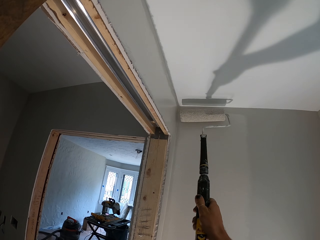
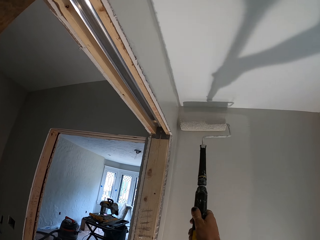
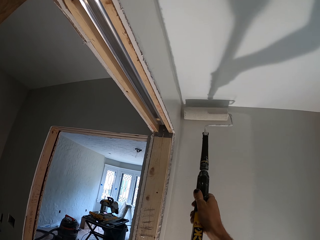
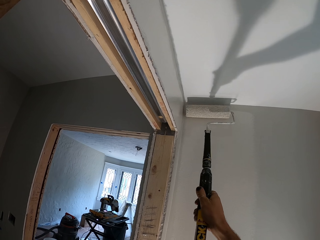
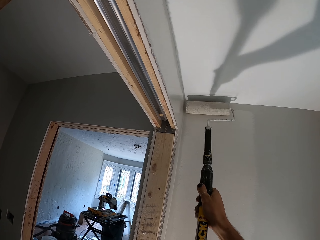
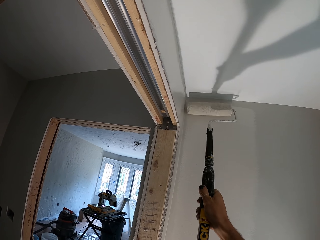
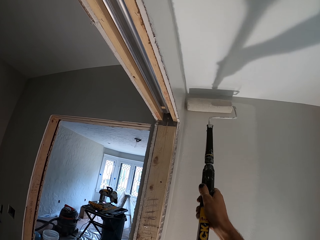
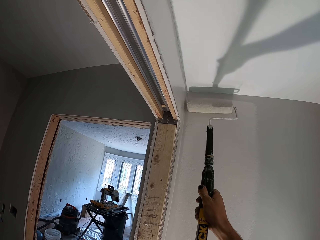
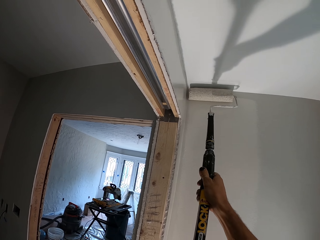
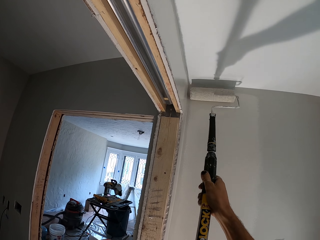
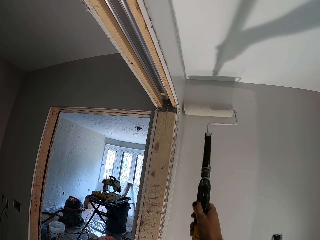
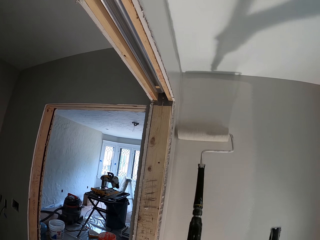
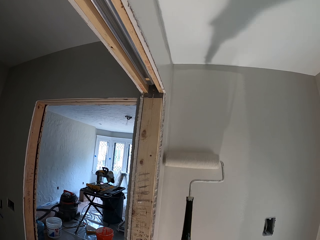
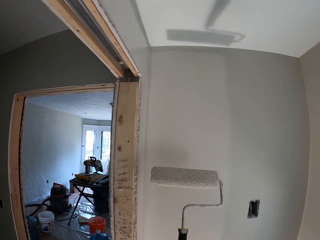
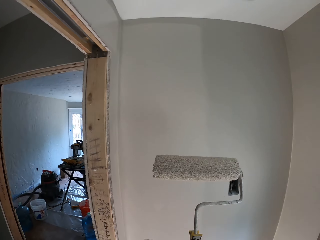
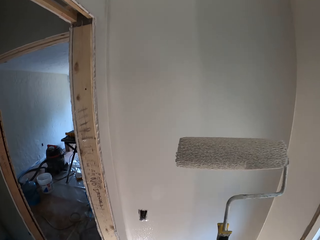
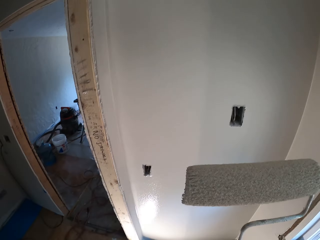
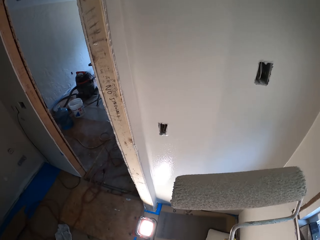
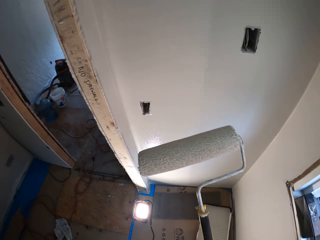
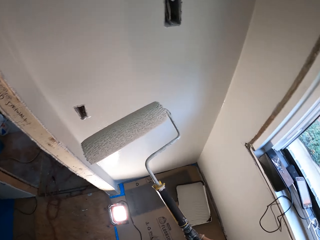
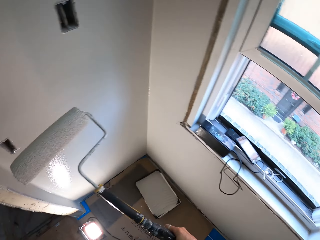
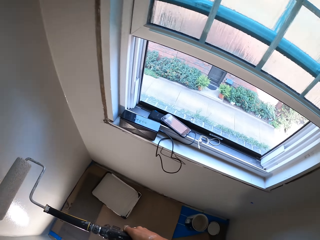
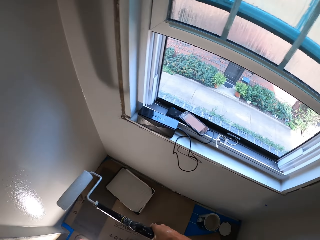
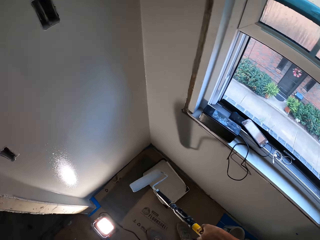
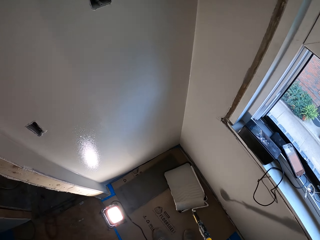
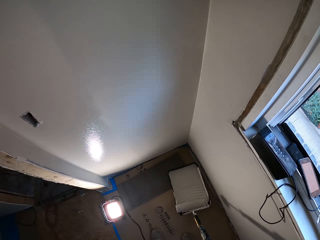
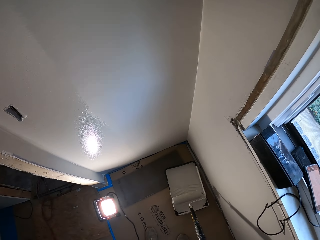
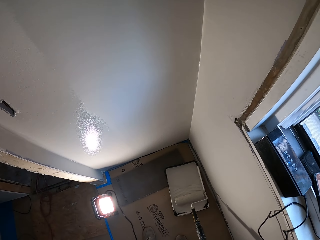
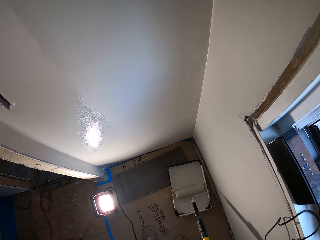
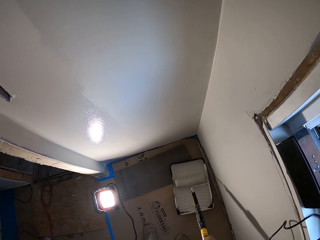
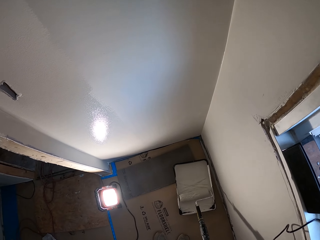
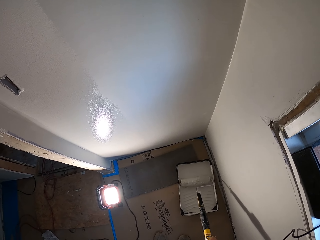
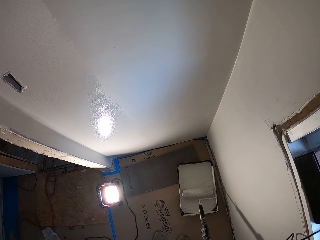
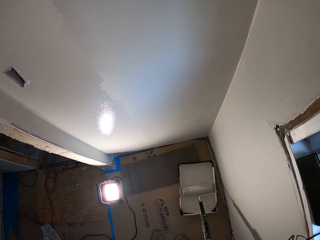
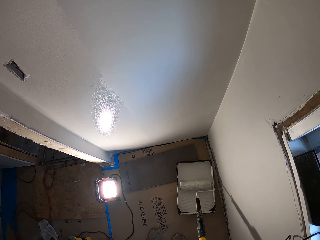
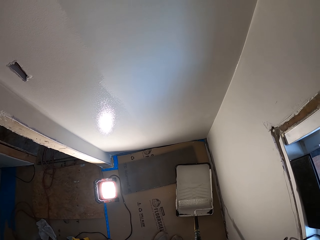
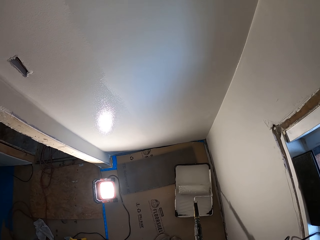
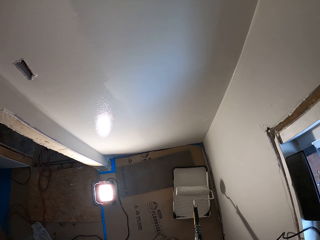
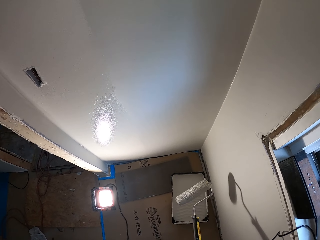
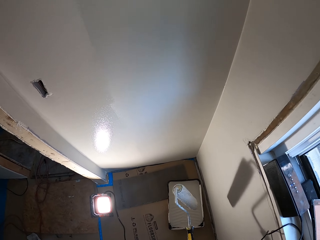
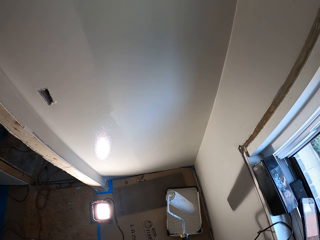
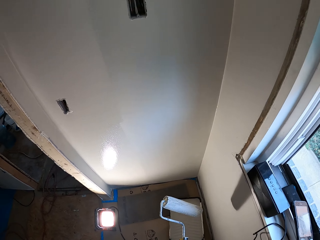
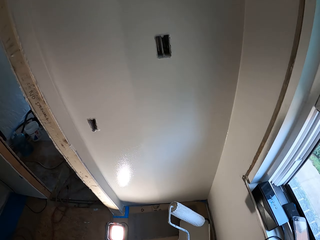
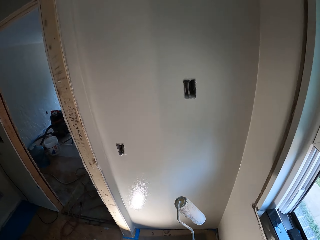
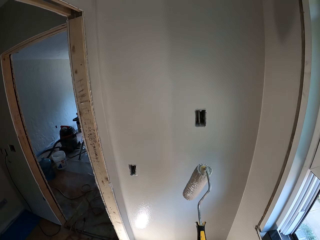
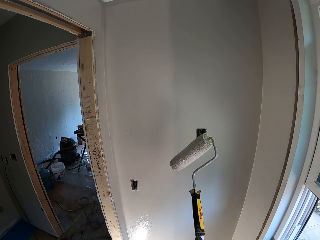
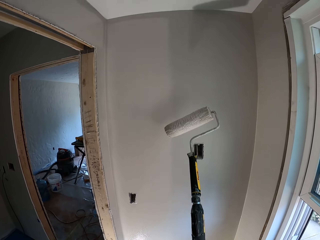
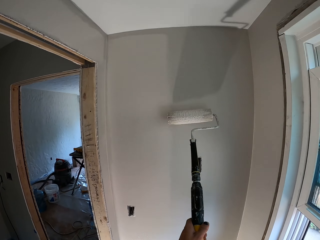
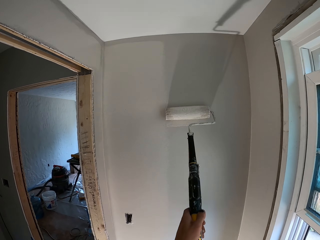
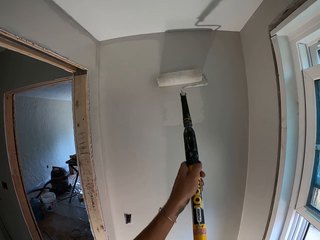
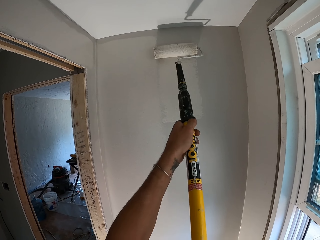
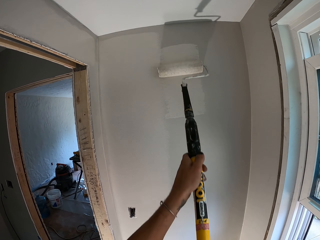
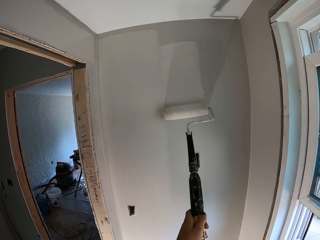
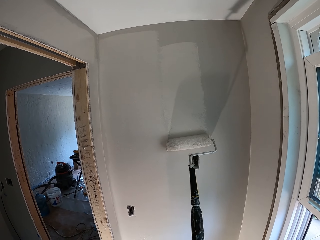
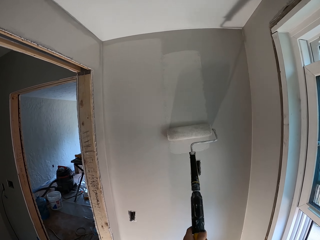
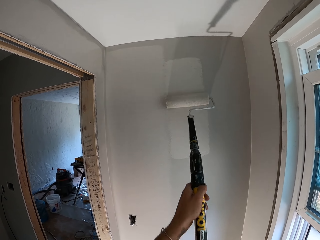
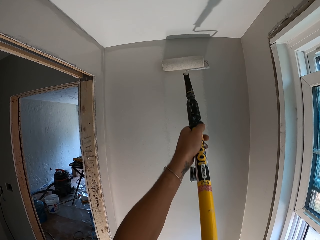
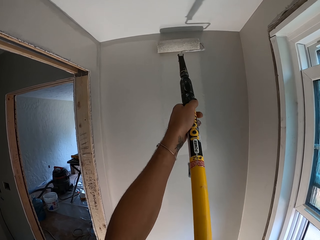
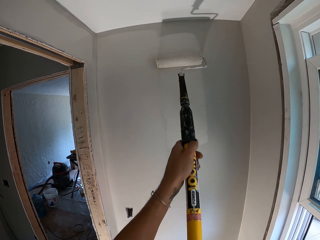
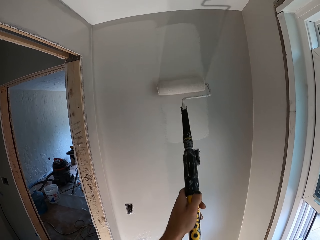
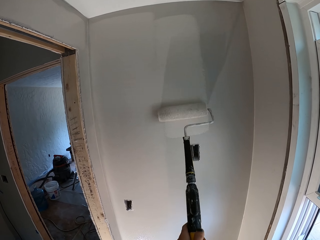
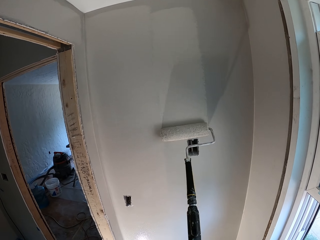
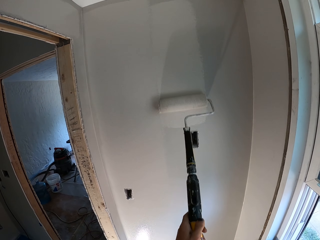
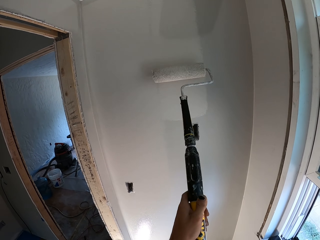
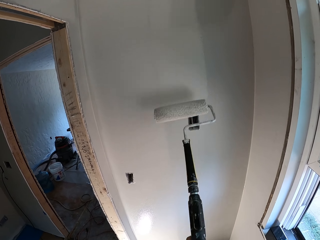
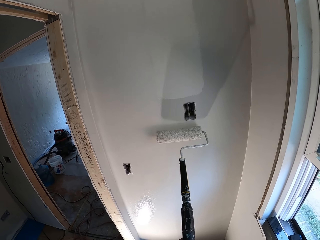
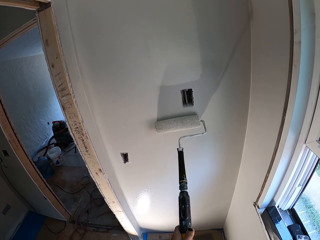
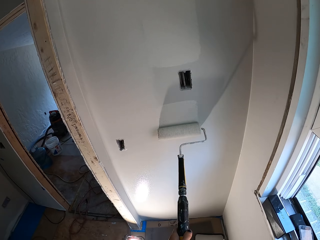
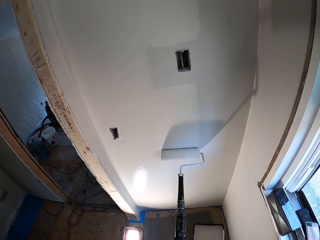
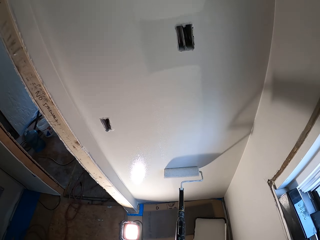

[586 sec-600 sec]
The camera wearer paints on the wall. They apply the paints on the roller brush. They paint the wall with the roller brush.

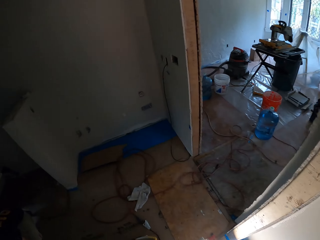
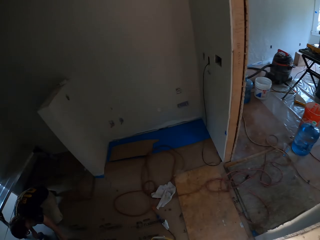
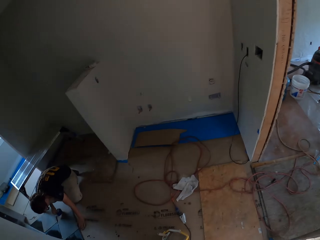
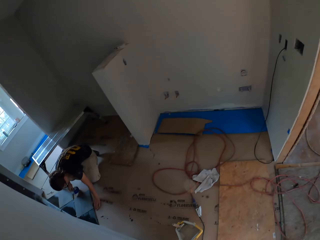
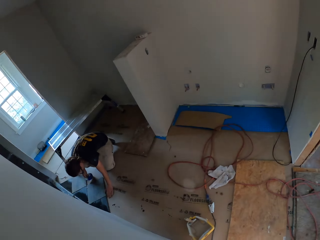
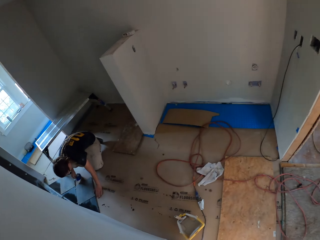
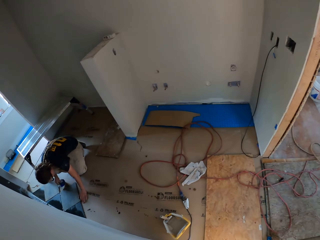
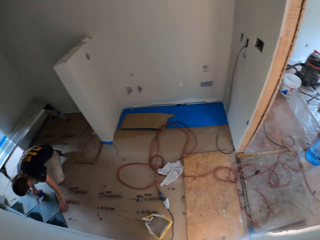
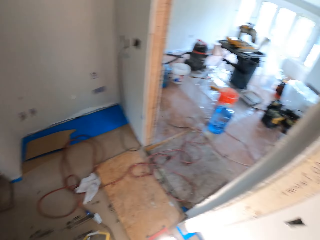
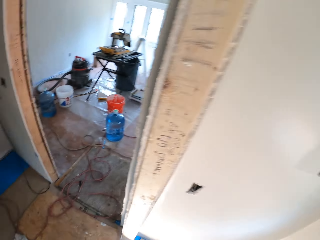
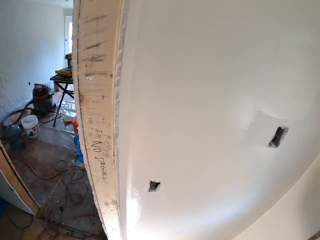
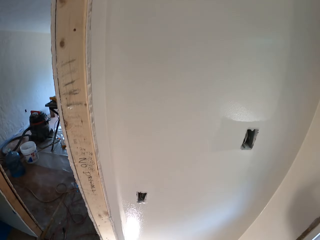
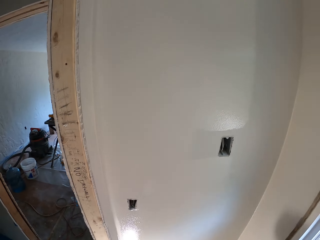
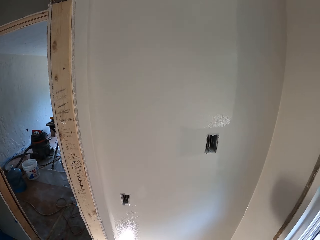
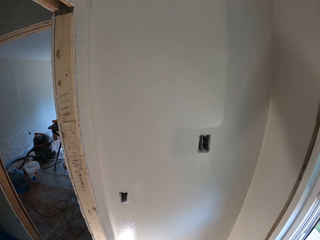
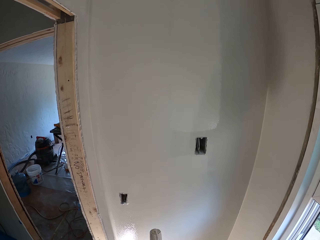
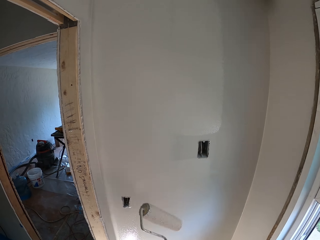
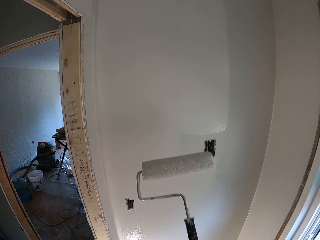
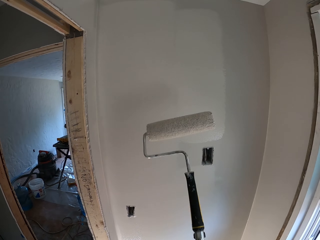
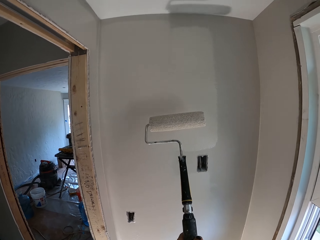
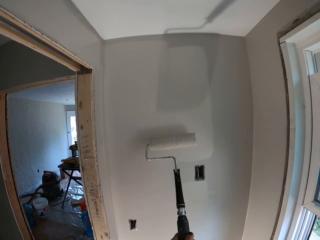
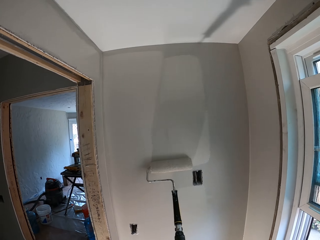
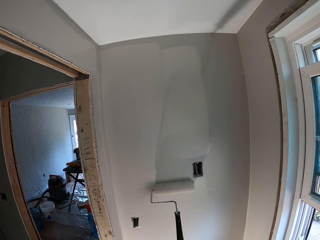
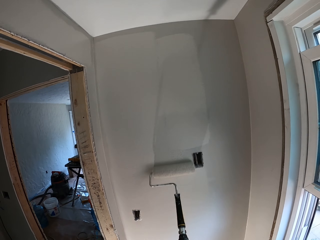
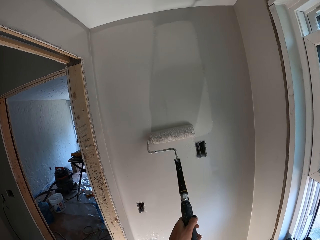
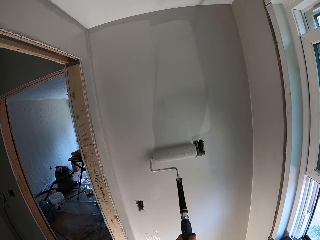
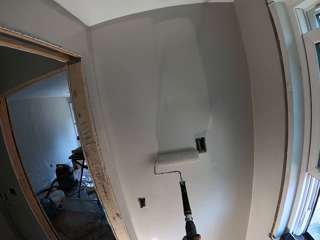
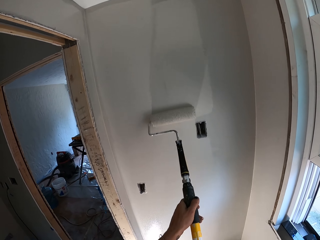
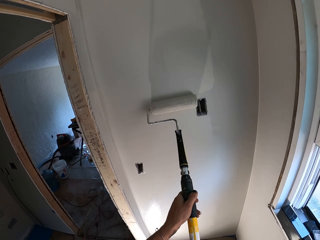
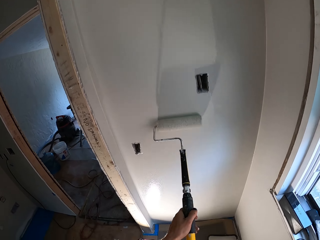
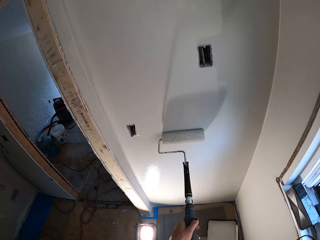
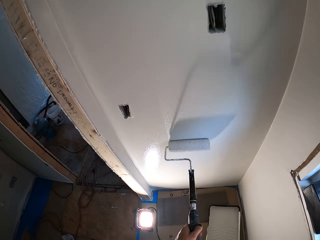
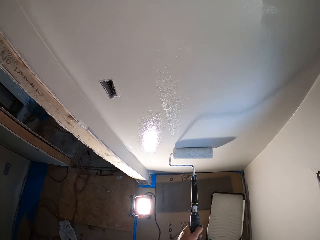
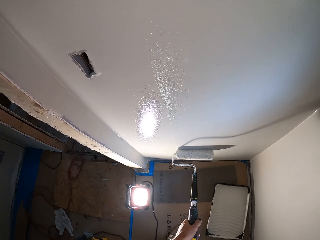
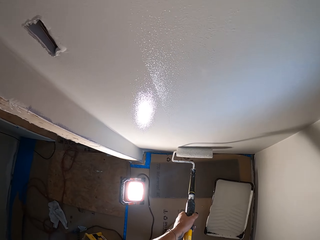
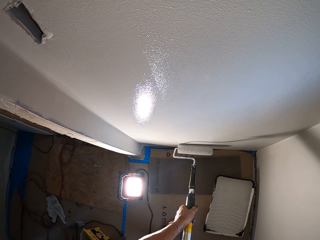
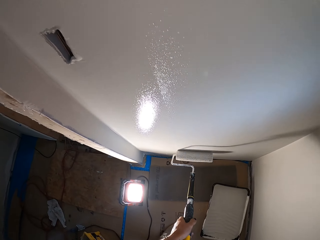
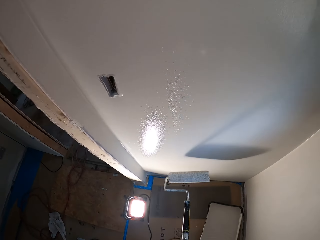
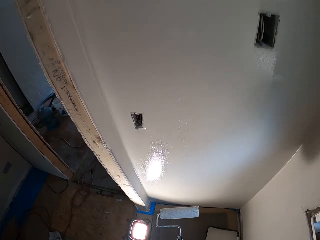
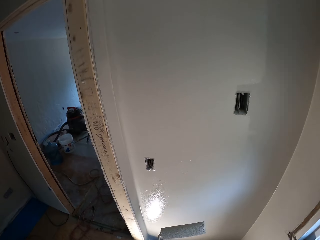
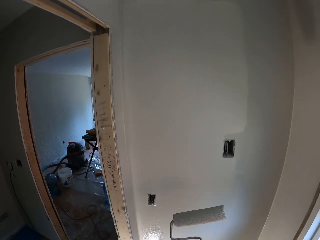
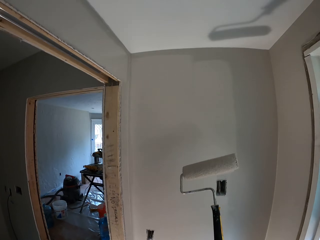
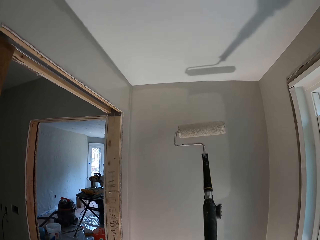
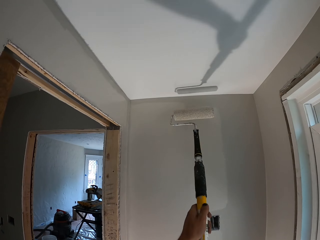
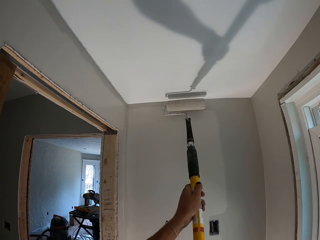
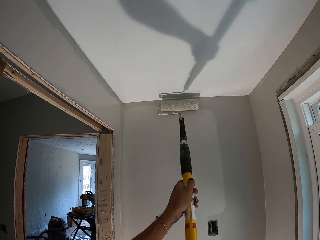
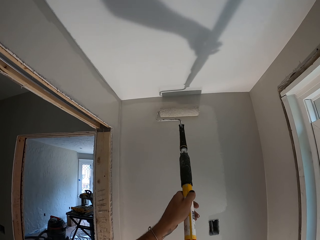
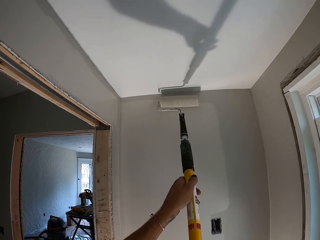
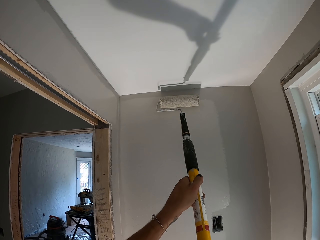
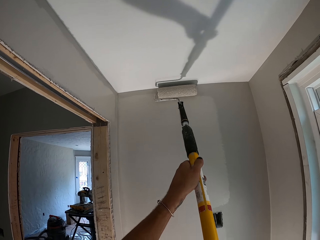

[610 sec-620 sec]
The camera wearer looks around the room. They walk around. They paint the wall with the roller brush.
